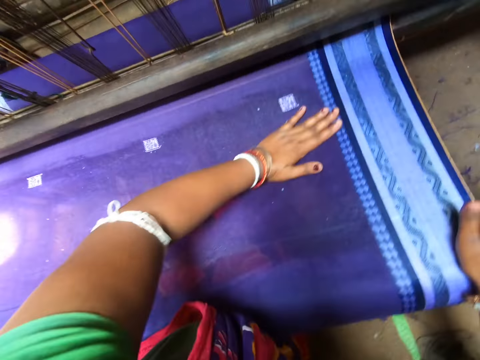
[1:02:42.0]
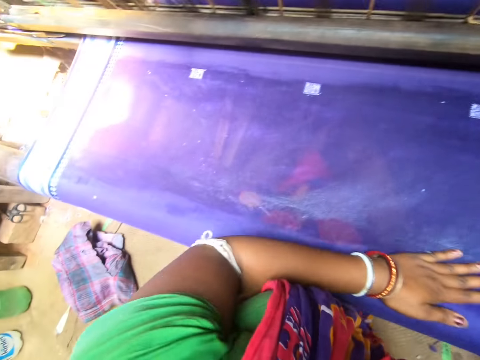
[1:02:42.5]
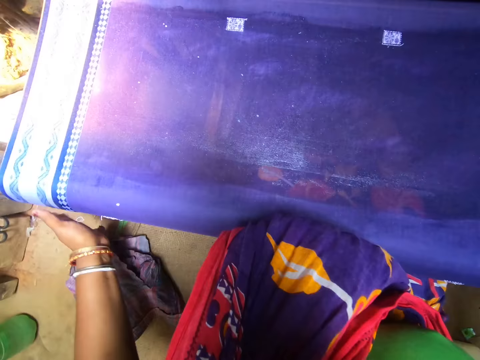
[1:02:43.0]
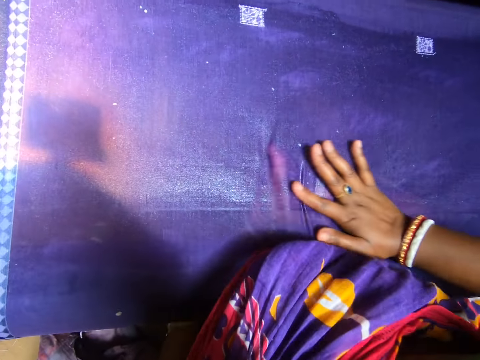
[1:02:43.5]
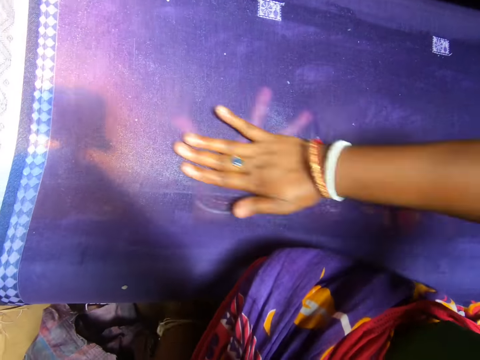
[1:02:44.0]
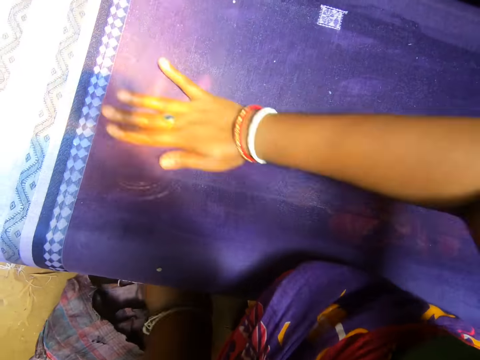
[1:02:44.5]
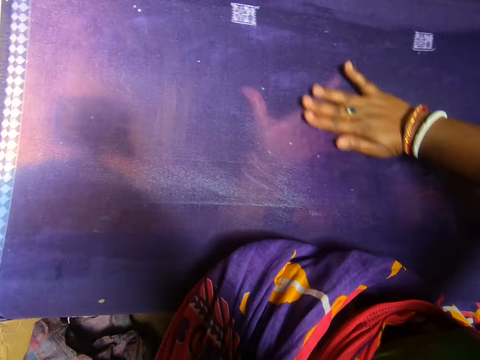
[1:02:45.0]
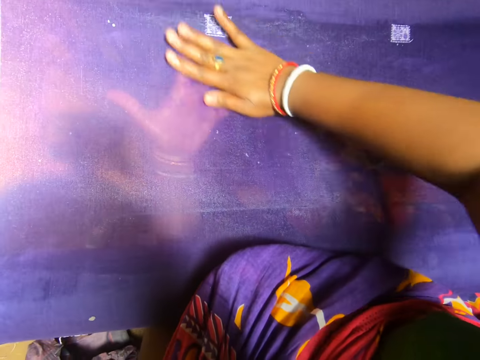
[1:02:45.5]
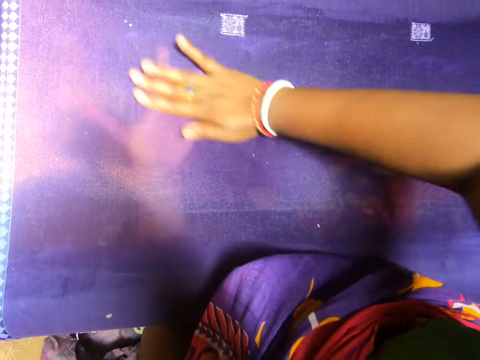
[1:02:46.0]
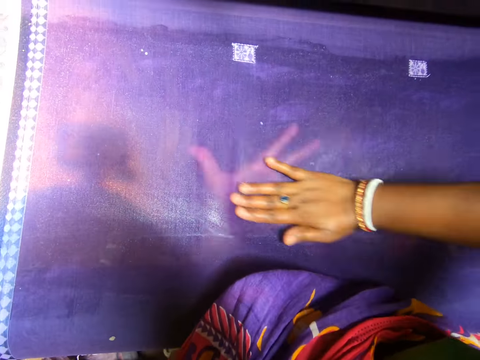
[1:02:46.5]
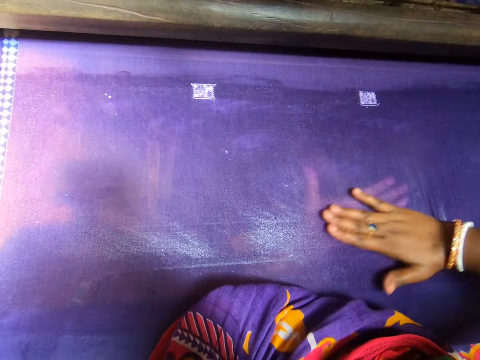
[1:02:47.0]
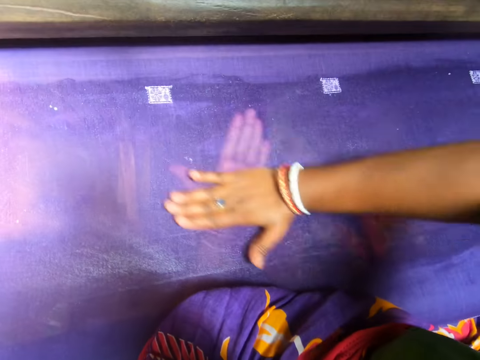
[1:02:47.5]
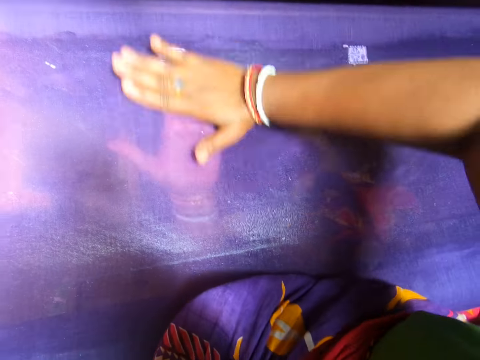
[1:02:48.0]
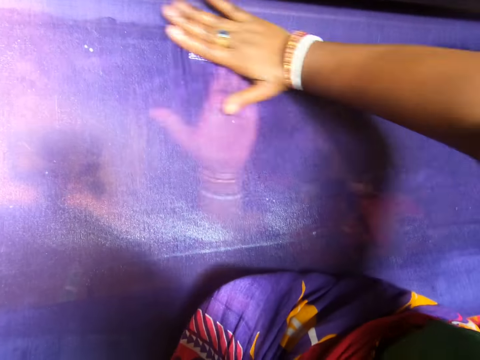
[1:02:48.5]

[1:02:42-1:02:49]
The camera wearer smoothens the tapestry with both hands.

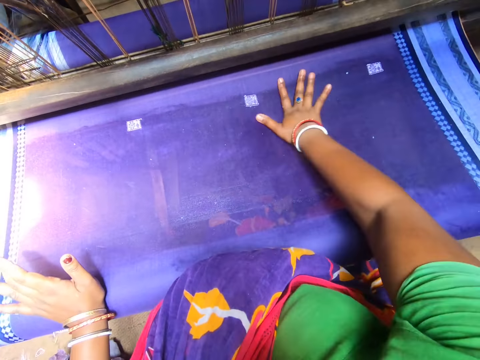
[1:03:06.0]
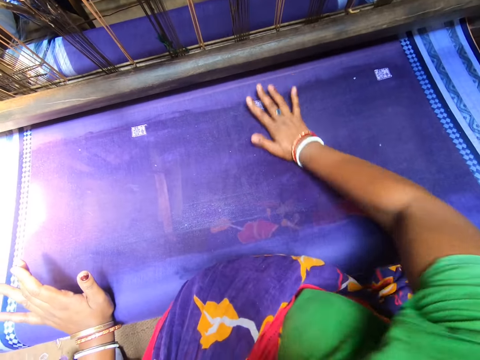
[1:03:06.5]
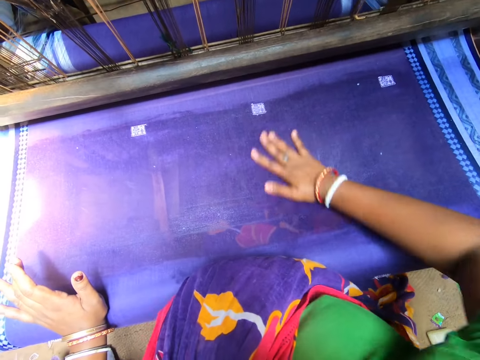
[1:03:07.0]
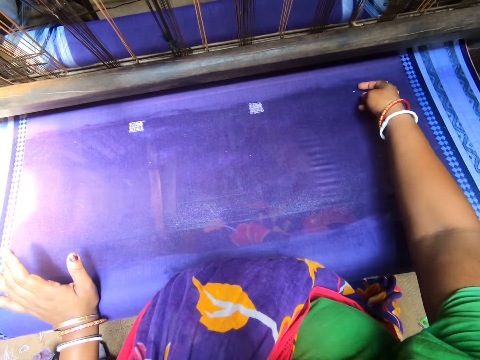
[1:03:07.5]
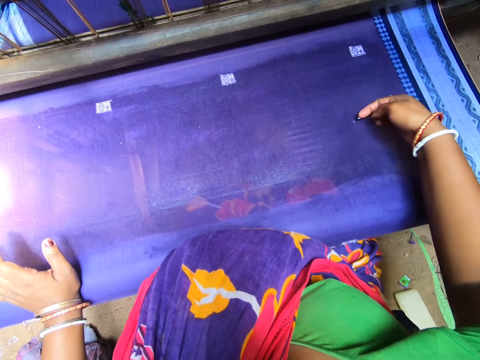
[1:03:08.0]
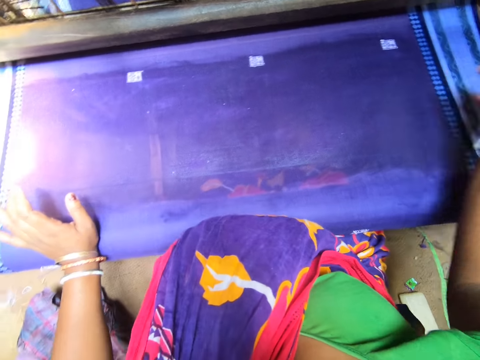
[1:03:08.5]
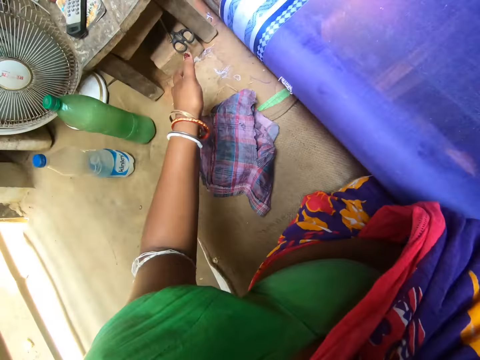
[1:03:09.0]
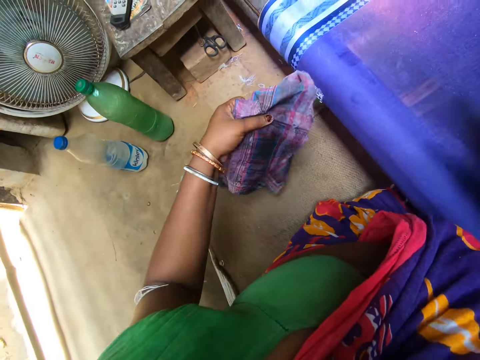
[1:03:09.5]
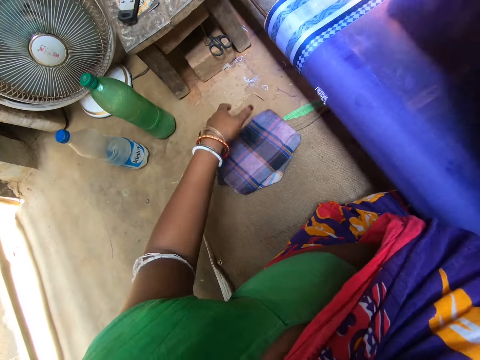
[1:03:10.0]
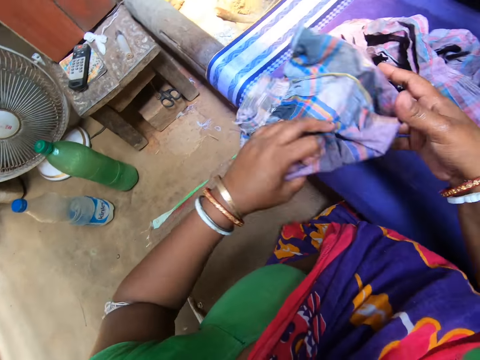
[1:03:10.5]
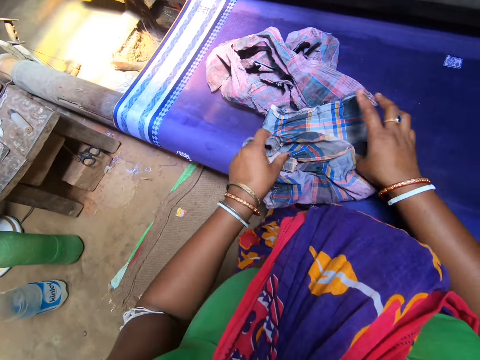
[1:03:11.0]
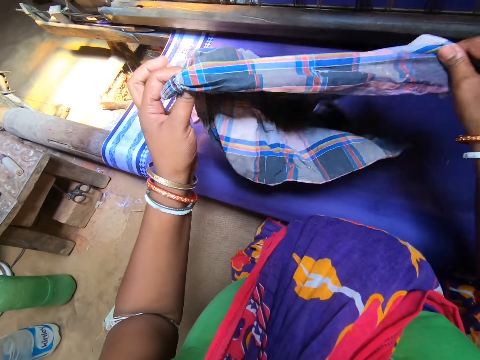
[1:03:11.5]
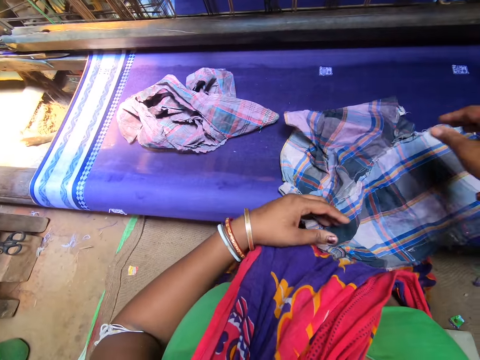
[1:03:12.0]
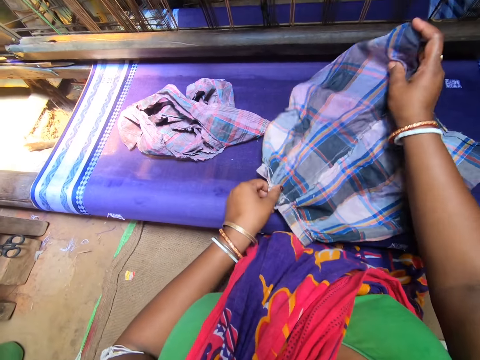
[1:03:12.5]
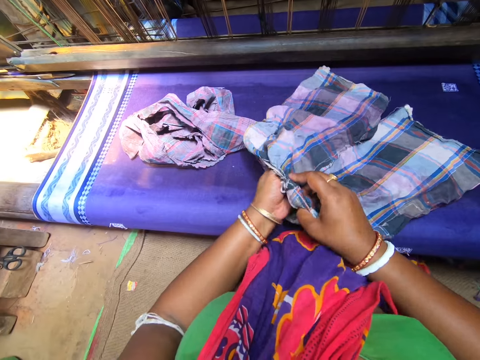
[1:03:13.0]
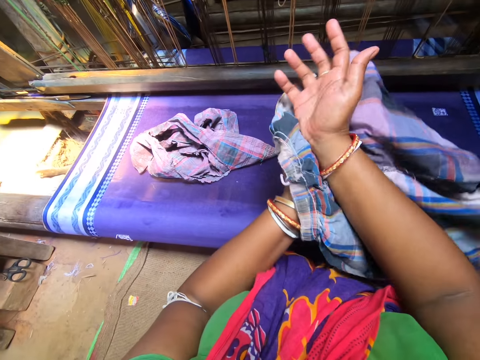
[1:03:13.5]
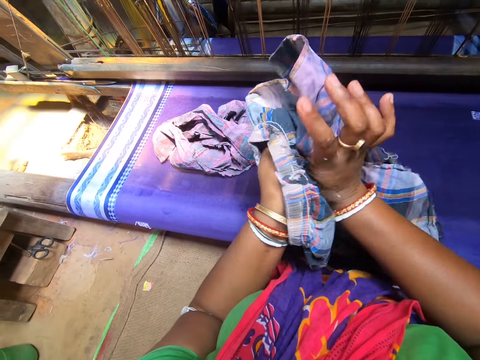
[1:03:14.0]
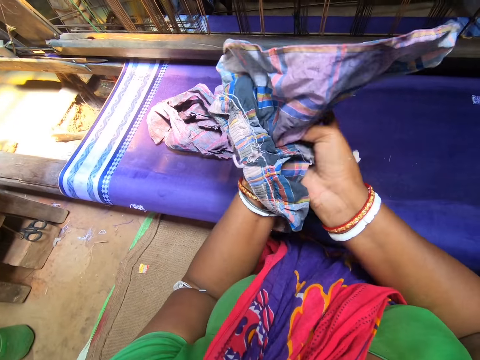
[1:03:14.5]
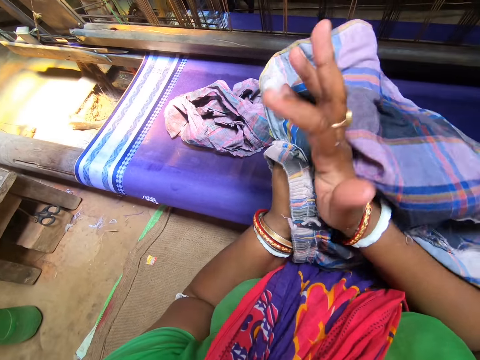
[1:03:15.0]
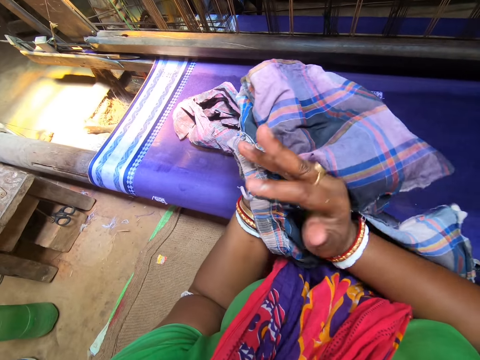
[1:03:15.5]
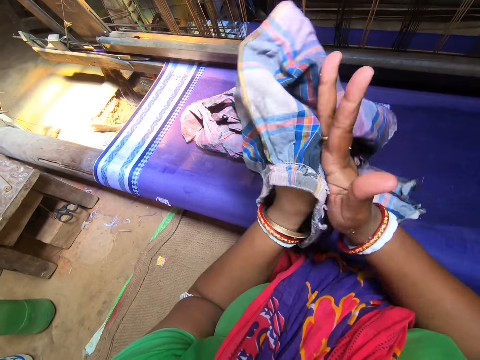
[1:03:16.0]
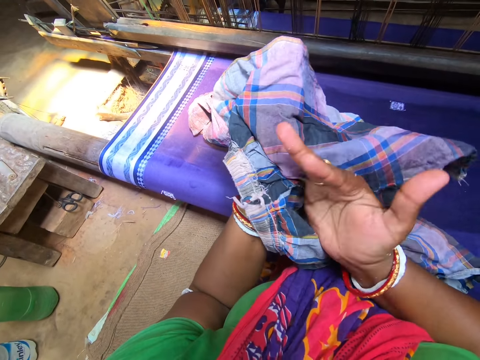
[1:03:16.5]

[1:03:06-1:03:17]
The camera wearer removes particles on the cloth. She picks a piece of clothing or cloth from the floor with her left hand. She drops the piece of clothing on the tapestry with her right hand. She picks the piece of clothing from the floor with her left hand. She holds the cloth with her right hand. She drops the piece of clothing on the tapestry with both hands. She unfolds the cloth. She picks the piece of clothing from the tapestry with her left hand and wipes her hands with the piece of clothing.

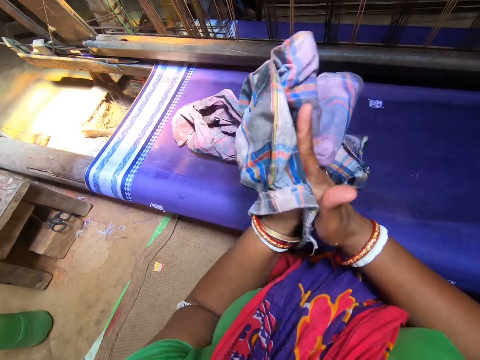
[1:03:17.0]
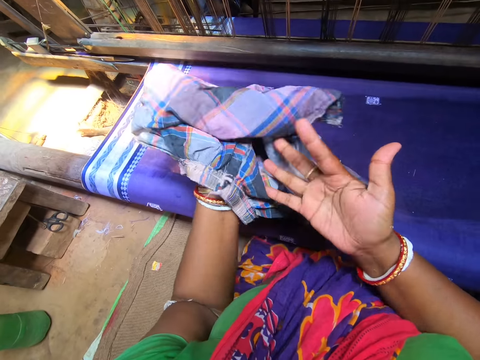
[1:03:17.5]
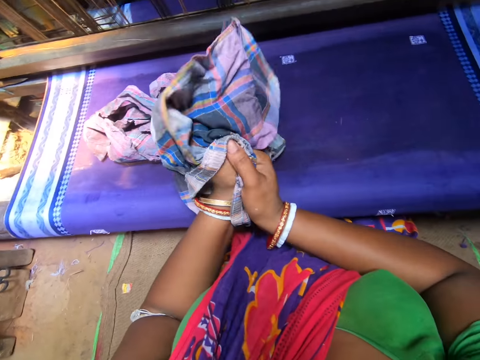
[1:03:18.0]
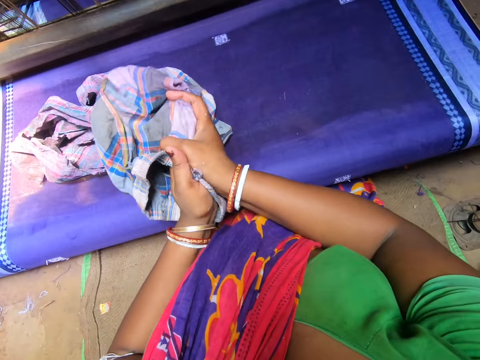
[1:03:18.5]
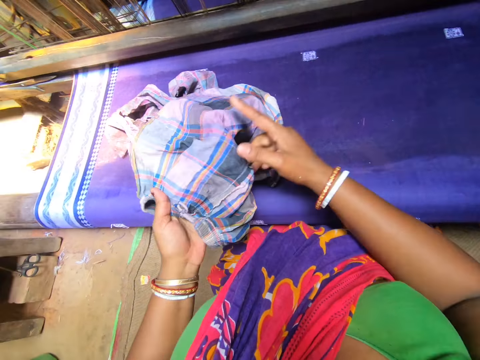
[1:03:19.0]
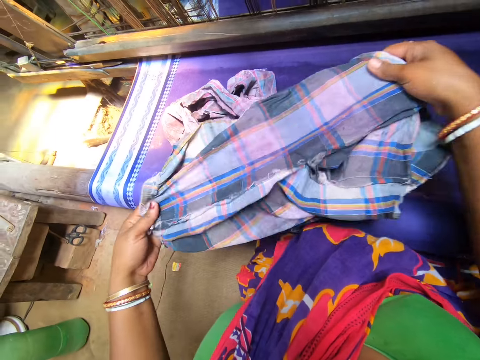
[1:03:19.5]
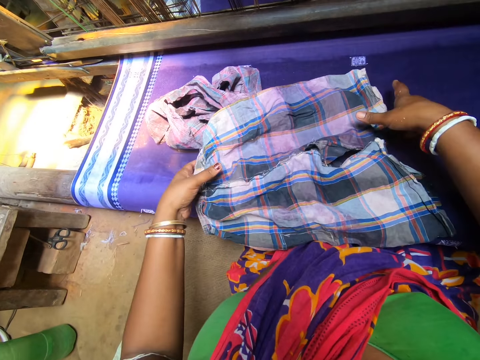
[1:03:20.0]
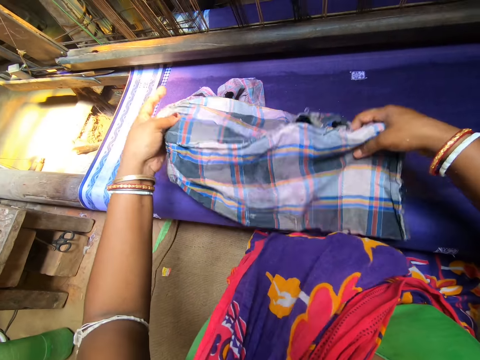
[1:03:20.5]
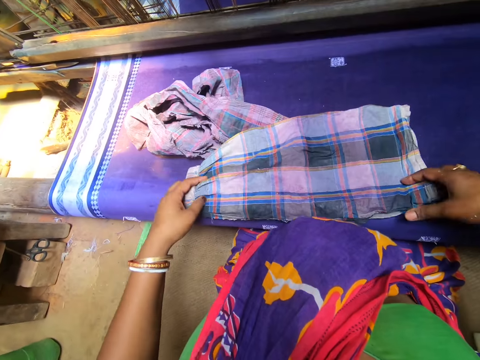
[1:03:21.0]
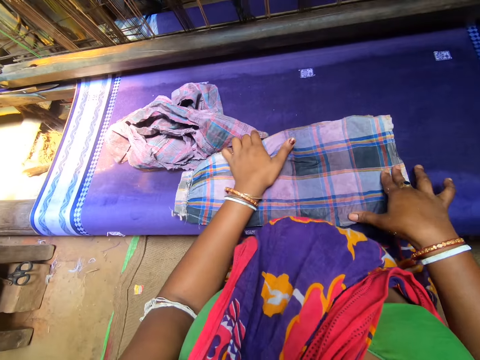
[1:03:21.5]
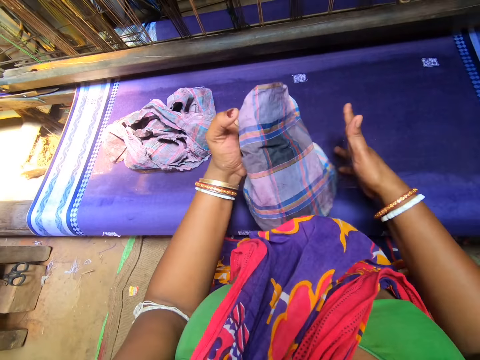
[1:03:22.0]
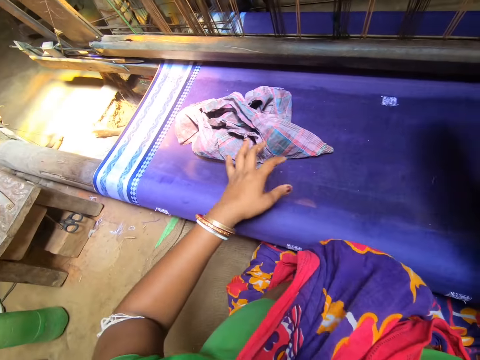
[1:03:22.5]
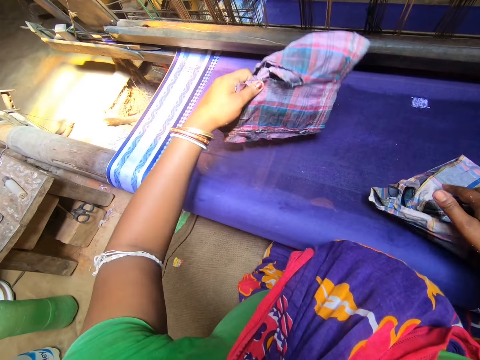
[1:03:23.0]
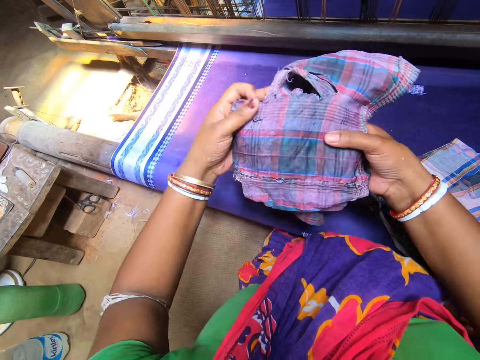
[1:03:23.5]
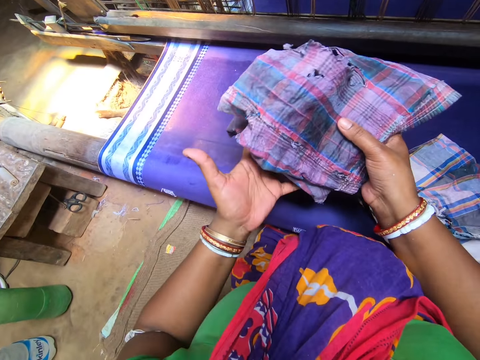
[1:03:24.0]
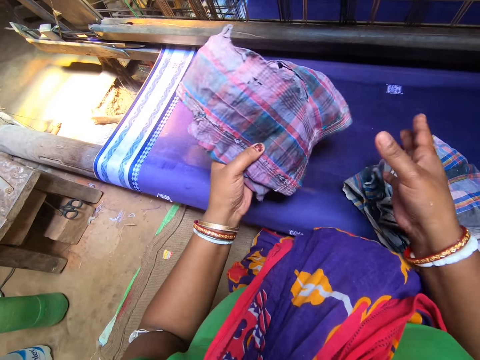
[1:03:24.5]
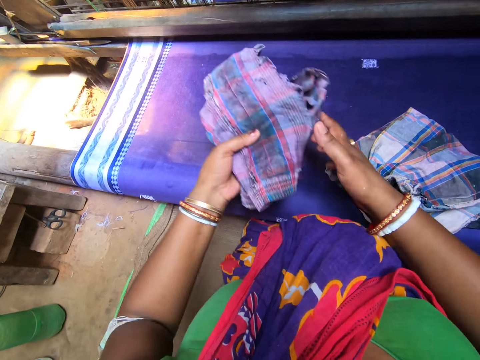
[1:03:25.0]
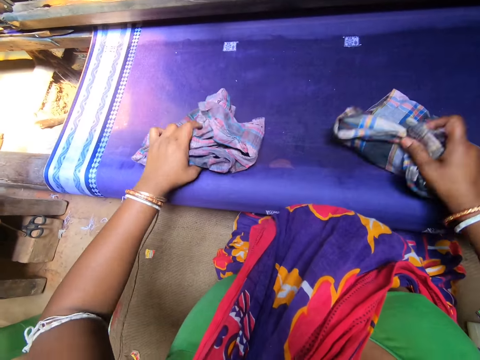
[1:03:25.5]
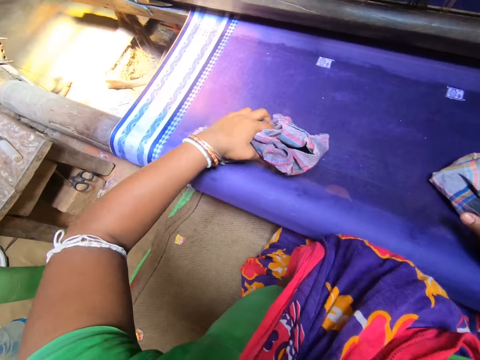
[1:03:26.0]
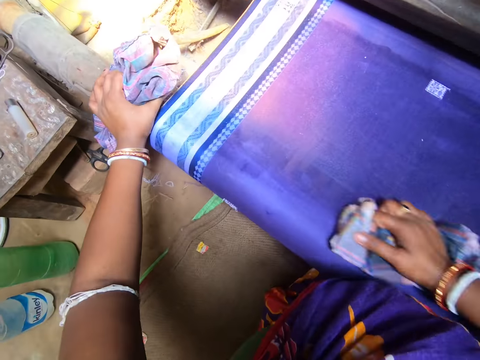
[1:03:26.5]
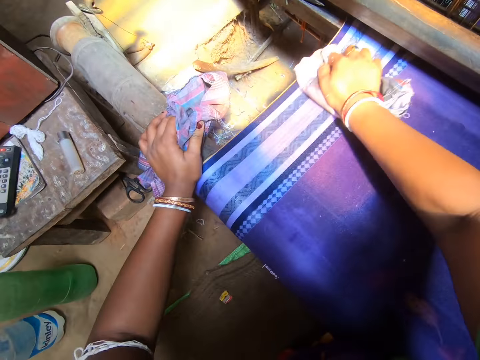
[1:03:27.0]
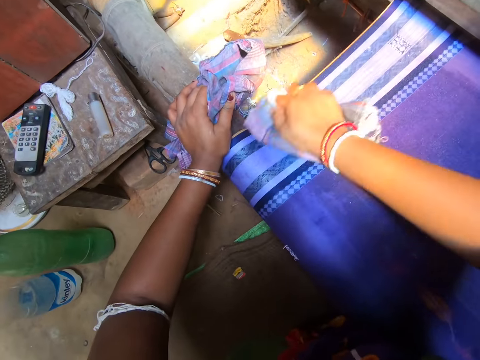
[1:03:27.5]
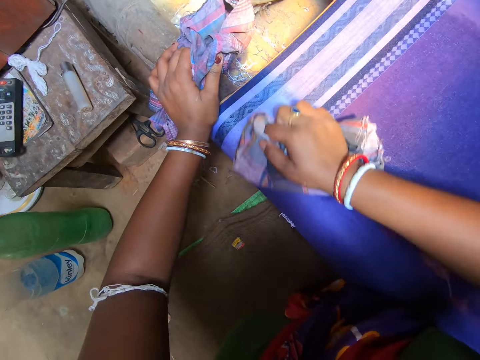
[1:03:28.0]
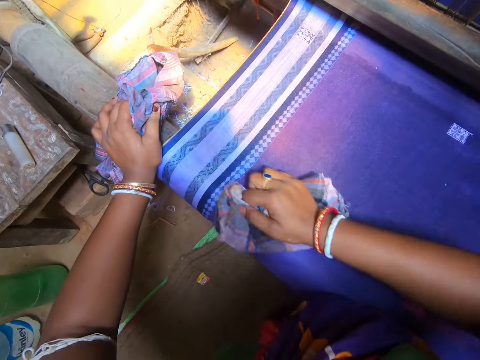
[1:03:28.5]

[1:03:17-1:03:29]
The camera wearer folds the piece of clothing or cloth with both hands. She drops the folded piece of clothing on the tapestry with her right hand. She folds the piece of clothing with both hands. She picks the cloth on the garment. She drops the folded piece of clothing on the tapestry with her left hand. She smoothens the tapestry with the piece of clothing in her right hand. She holds the cloth on the bar. She rubs the garment with the cloth.
